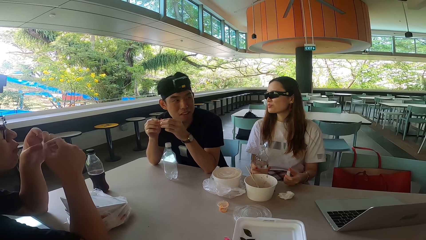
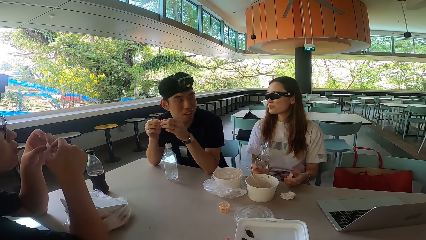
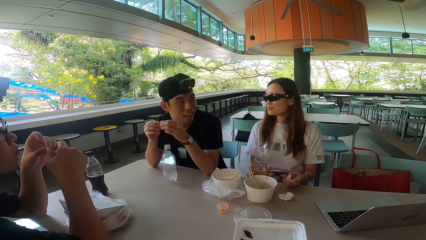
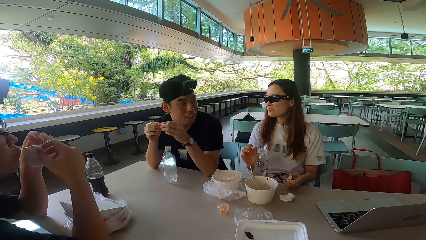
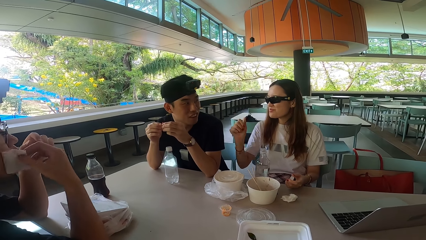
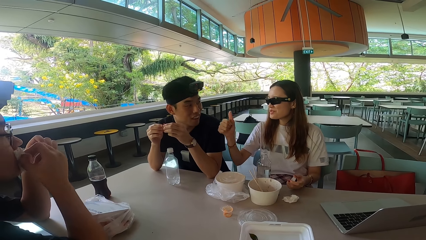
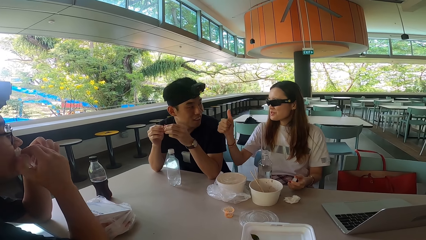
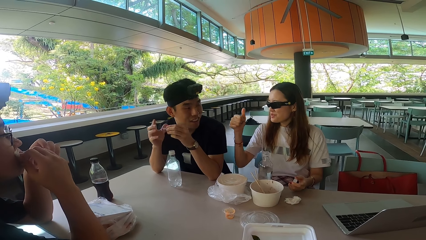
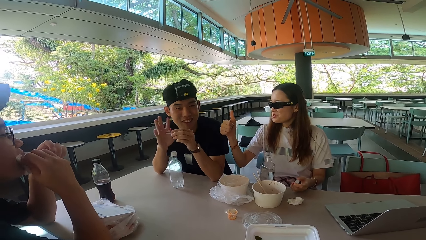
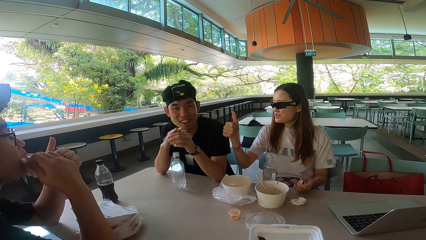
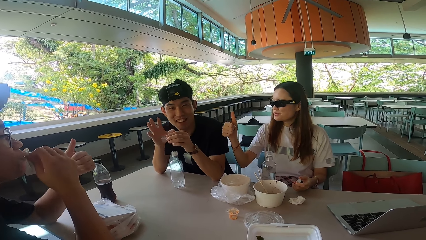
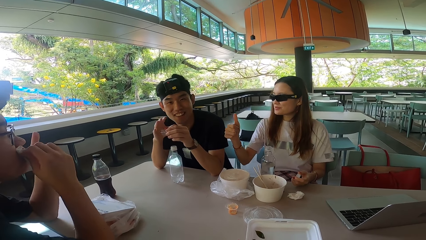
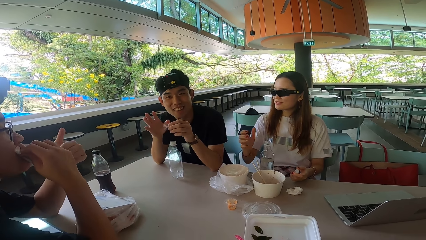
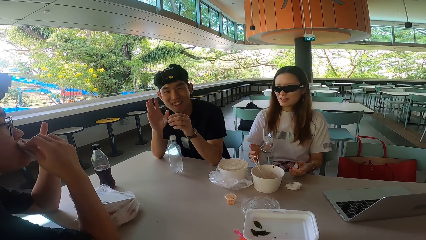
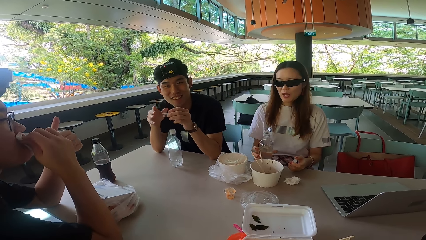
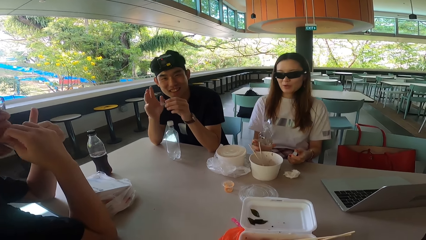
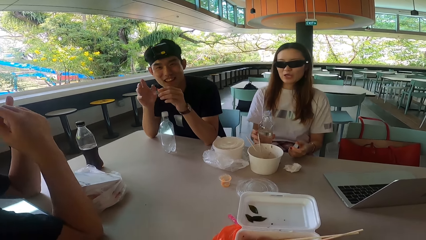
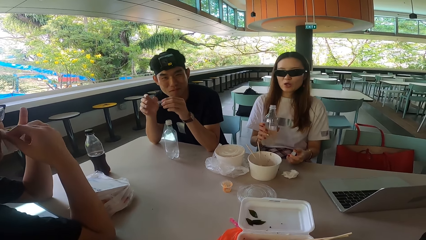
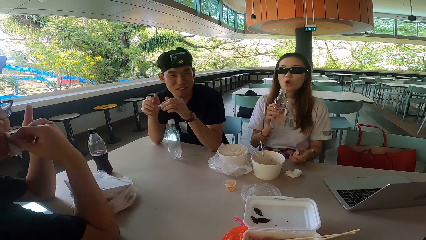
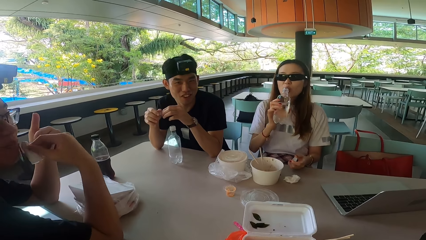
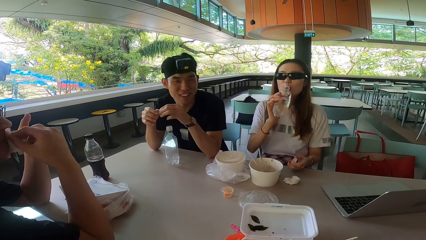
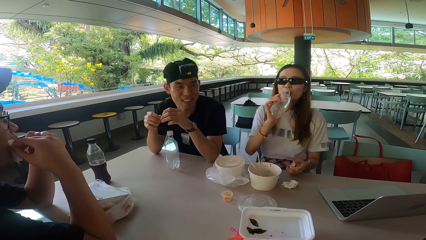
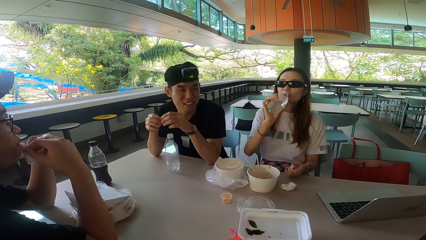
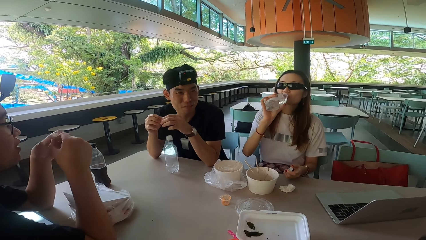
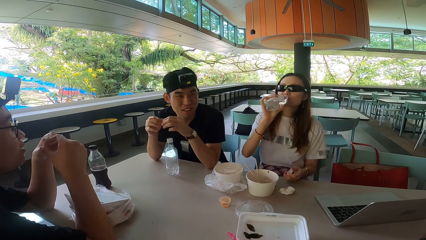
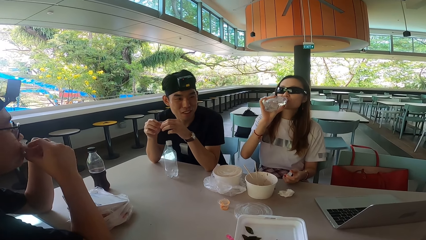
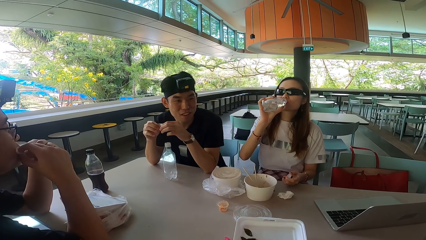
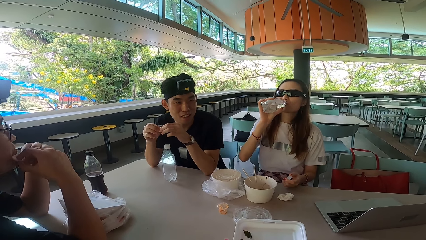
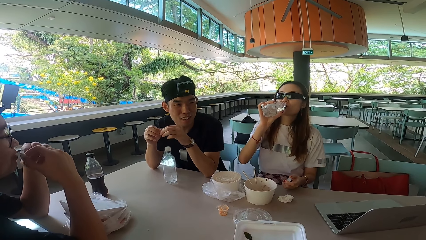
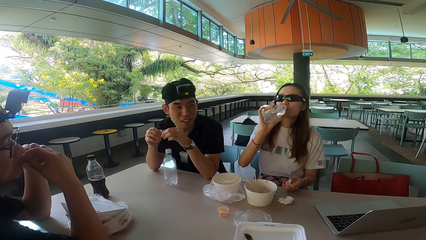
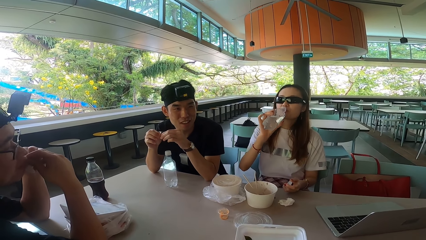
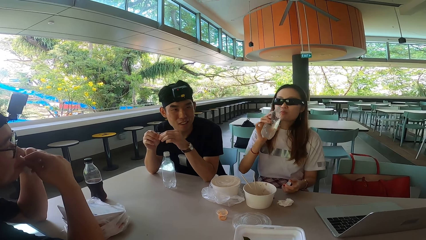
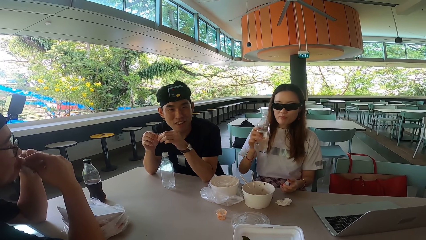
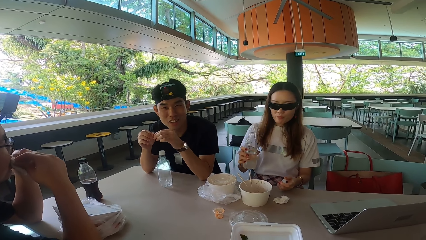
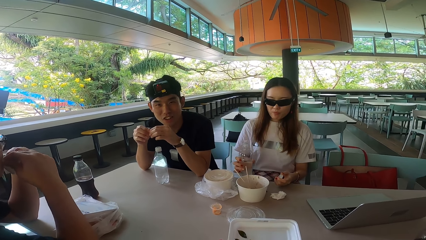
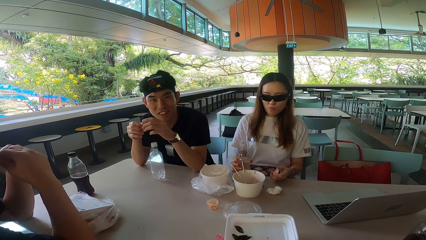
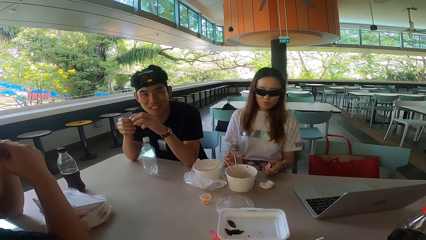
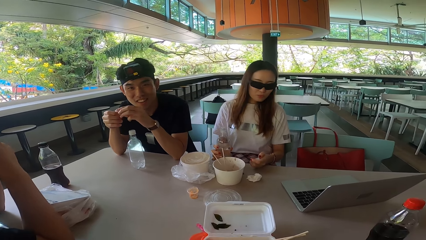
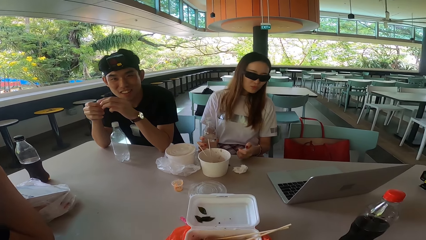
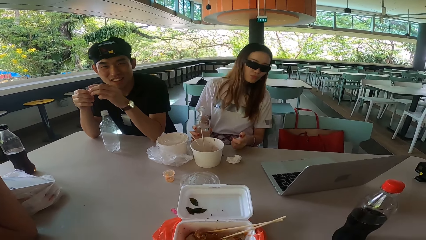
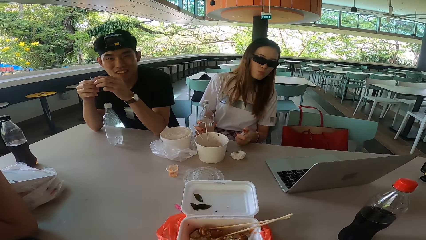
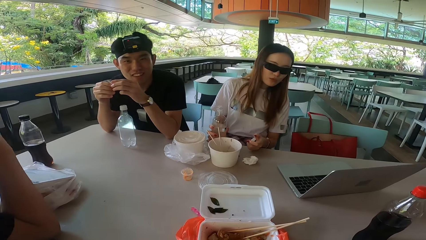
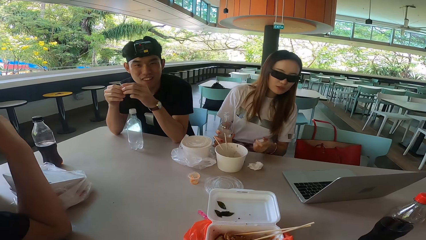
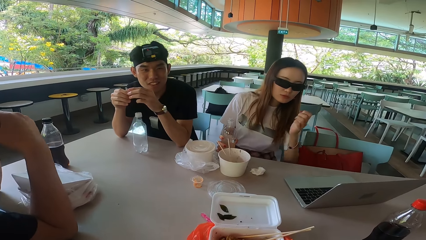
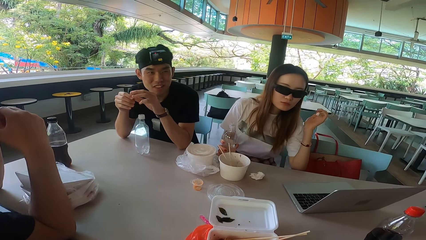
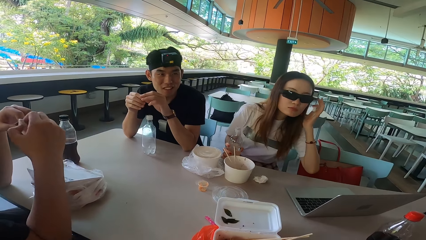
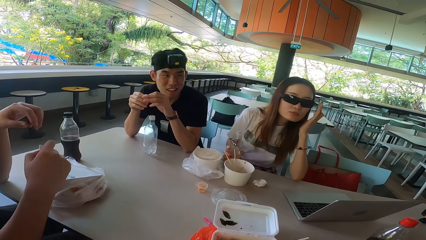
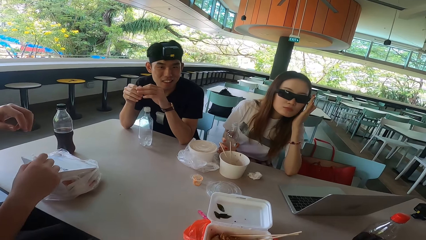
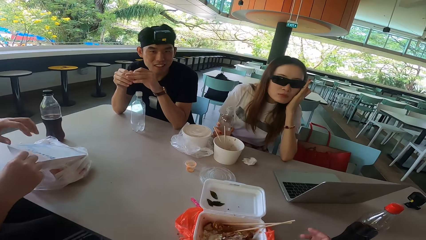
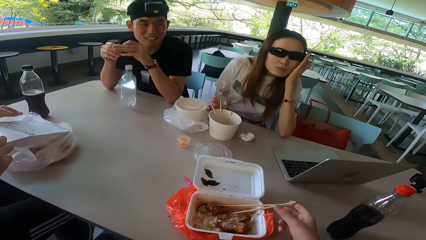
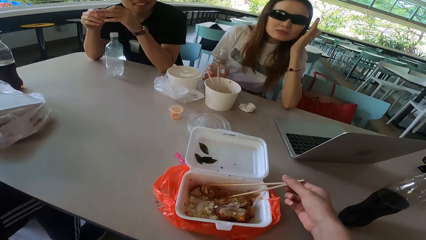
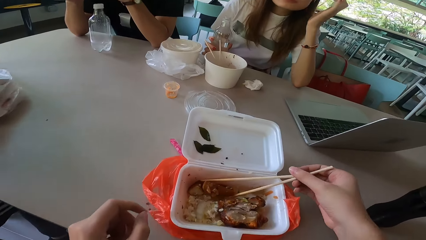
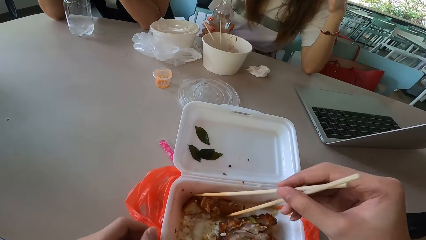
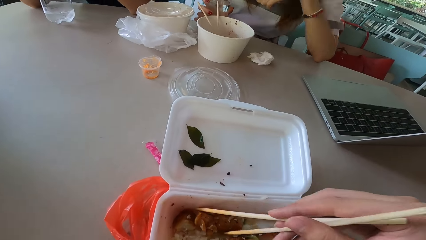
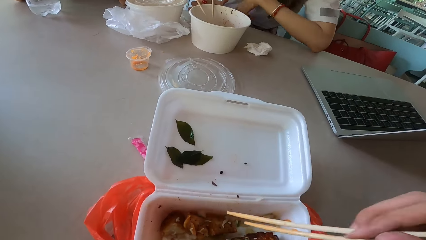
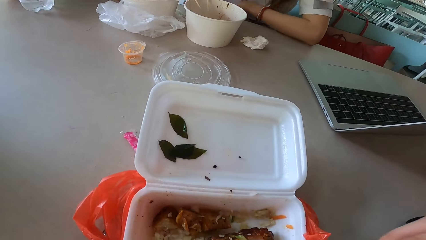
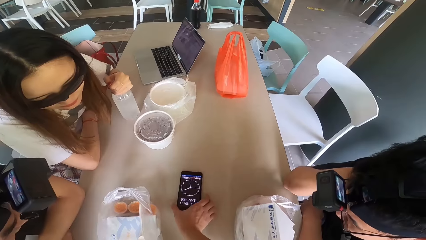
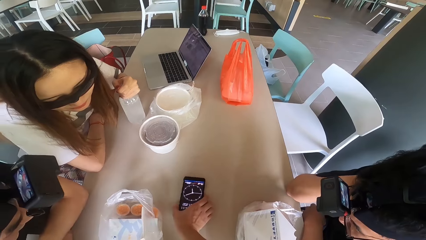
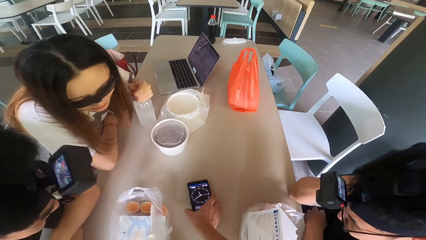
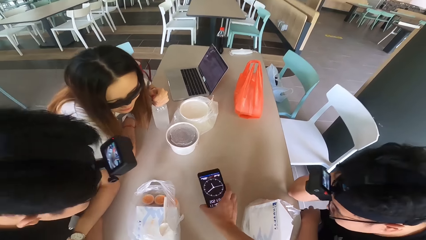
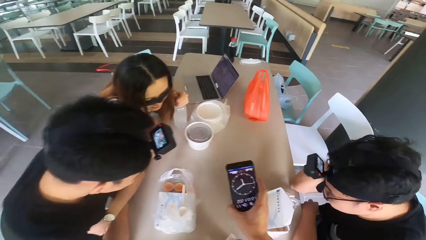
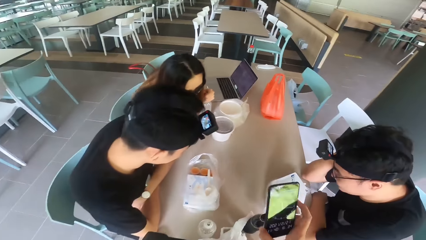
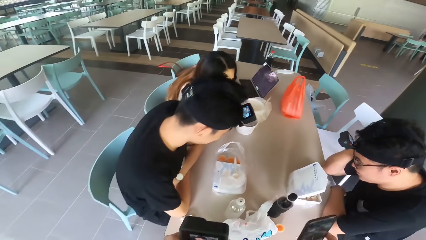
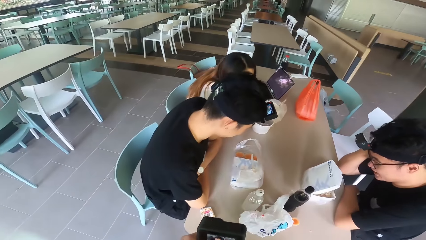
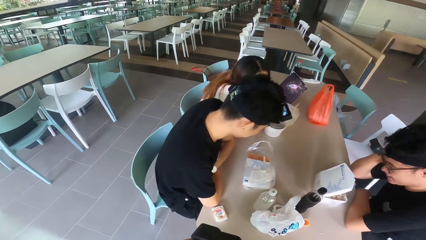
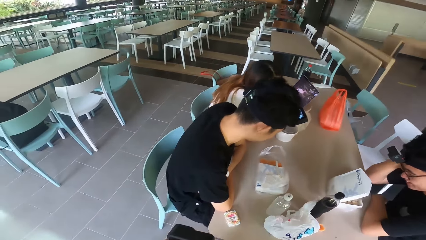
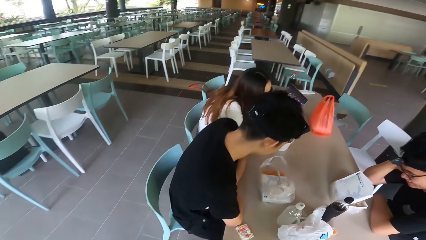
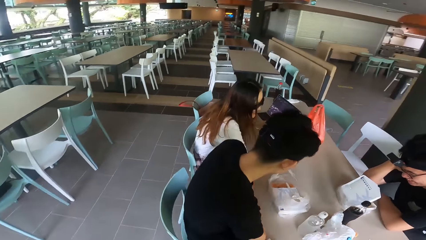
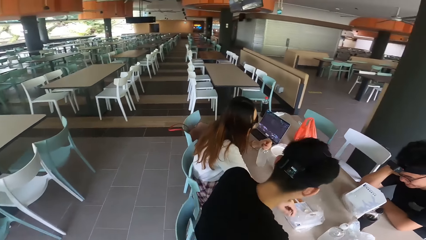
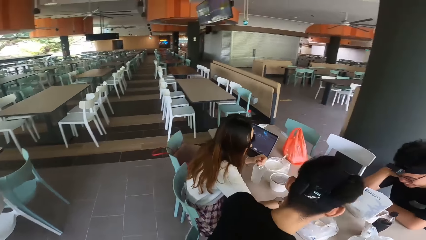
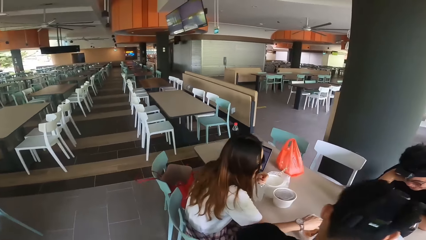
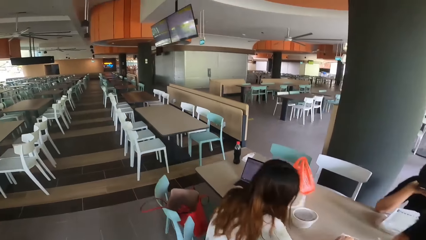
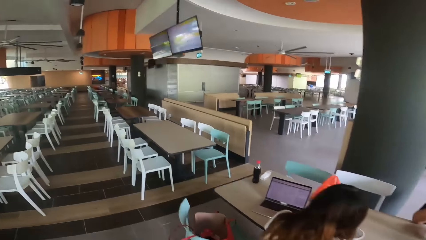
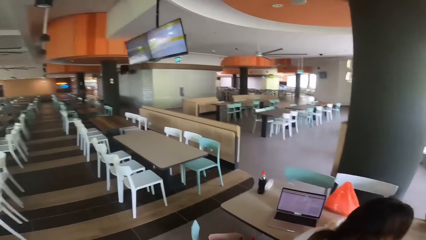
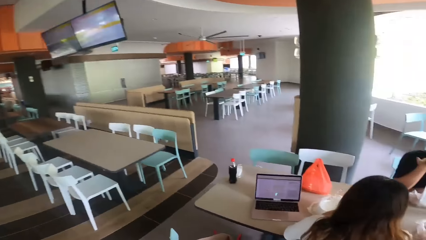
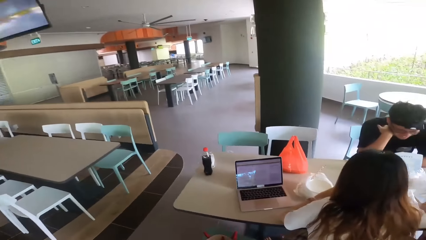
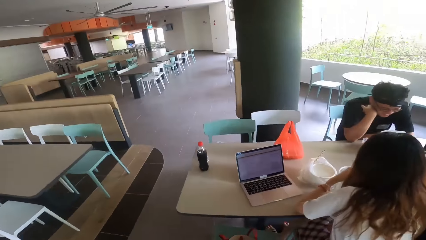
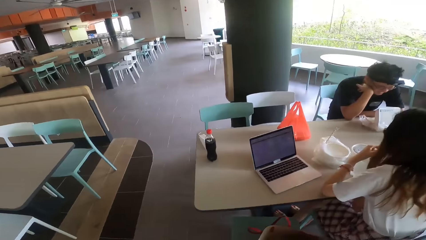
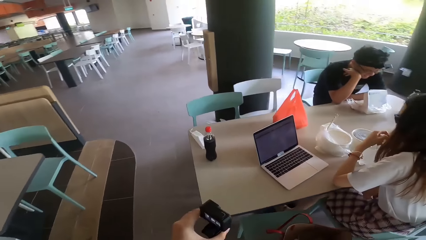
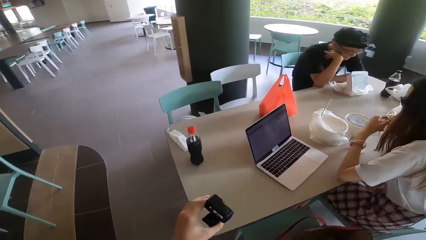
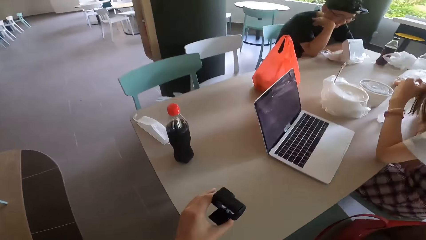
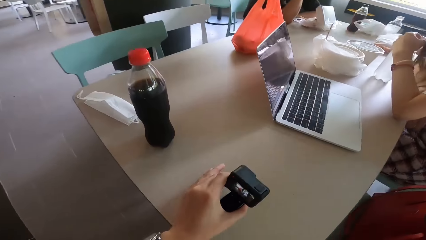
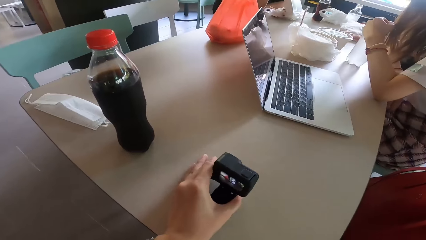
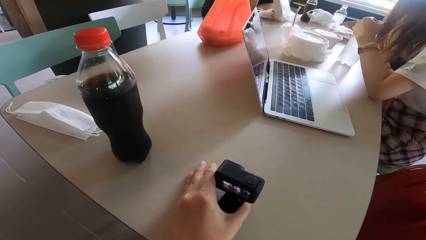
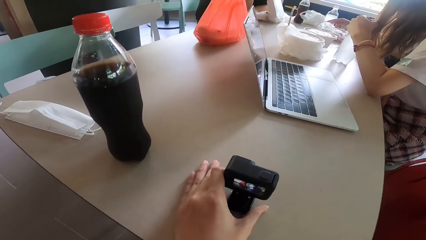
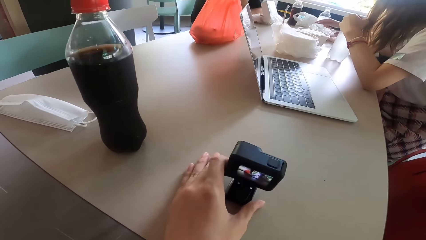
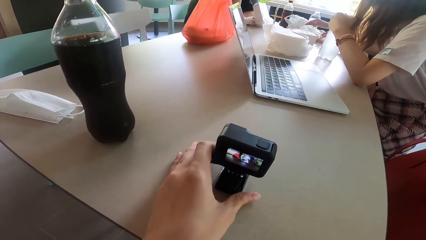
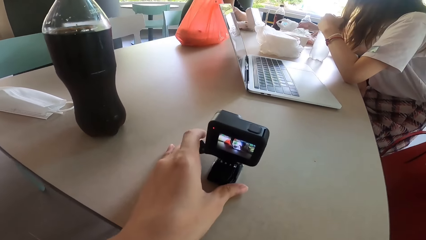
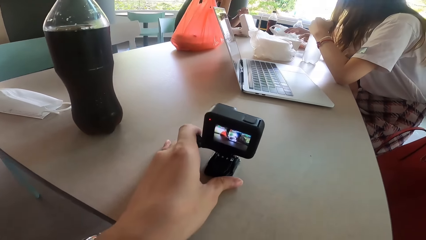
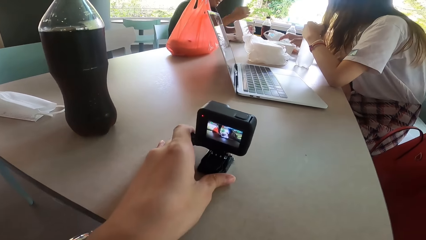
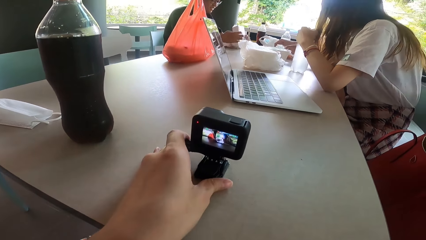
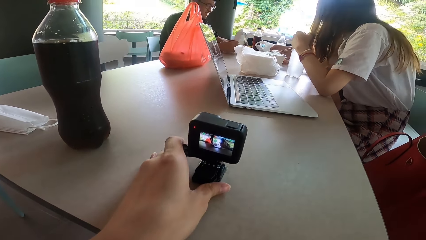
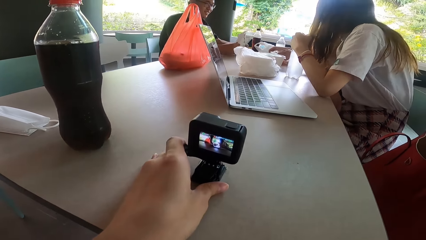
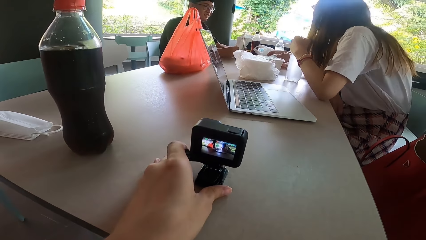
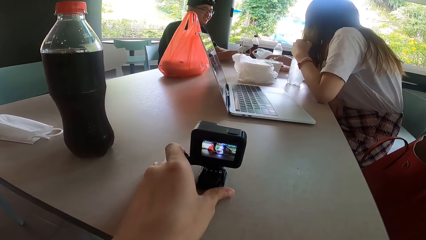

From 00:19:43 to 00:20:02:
A man pulls the serviette off his mouth. A woman gestures with her hand. Another man gestures with his hand. The woman picks up the water bottle and drinks water from the bottle. The other man talks to the camera wearer. The woman puts the bottle on the table and adjusts the glasses. The camera wearer picks up chopsticks. They hold the chopsticks. They pick up a phone. They hold the phone. They walk to the other side of the table. They put the camera on the table. They set the camera.
